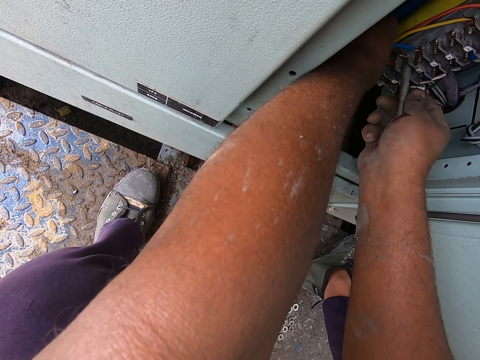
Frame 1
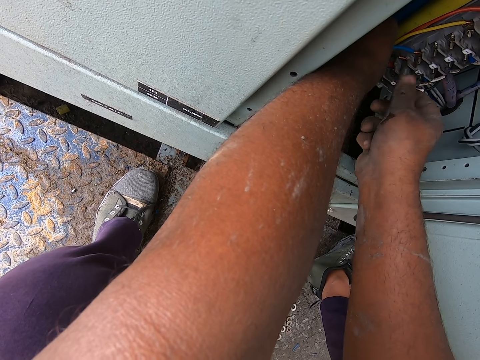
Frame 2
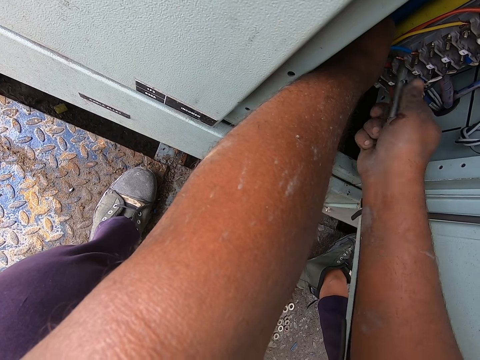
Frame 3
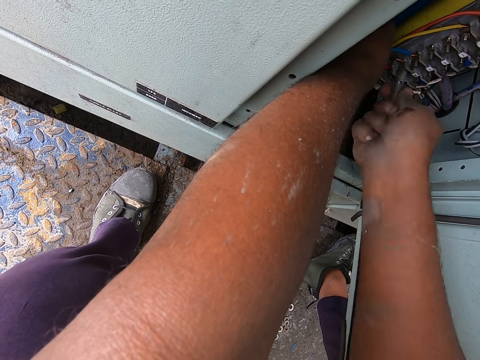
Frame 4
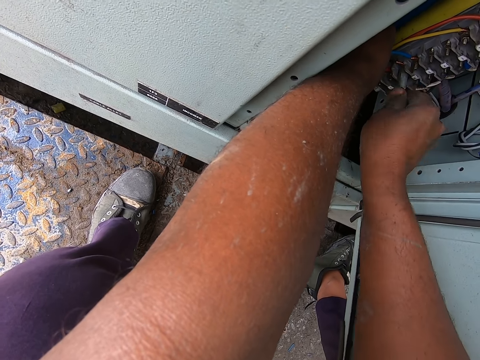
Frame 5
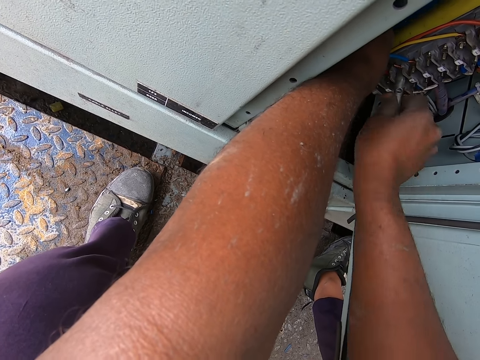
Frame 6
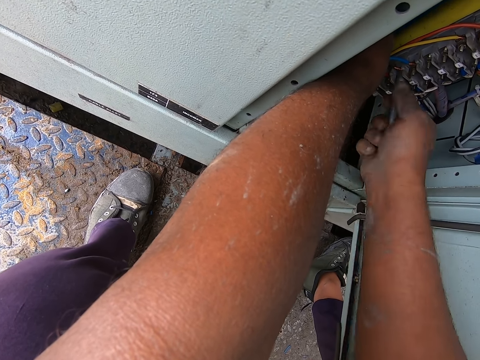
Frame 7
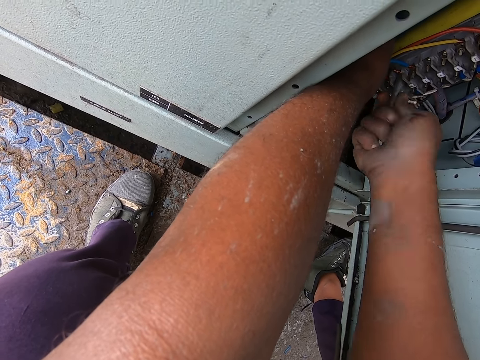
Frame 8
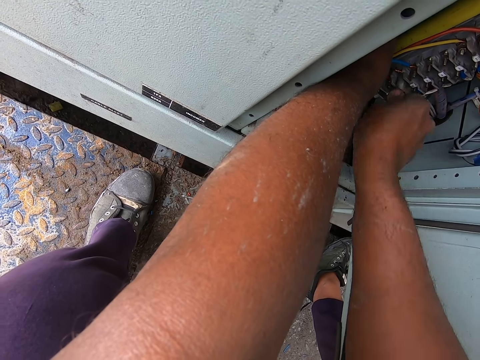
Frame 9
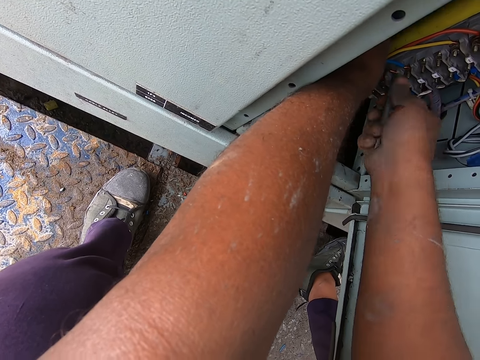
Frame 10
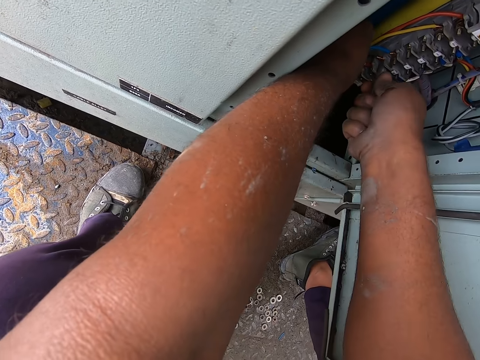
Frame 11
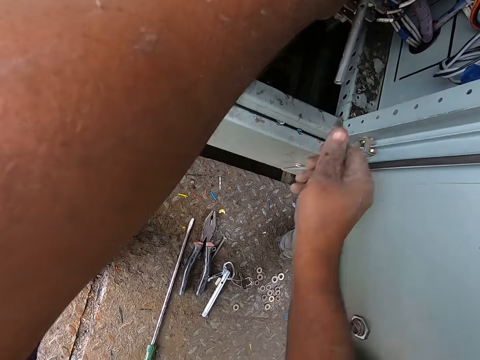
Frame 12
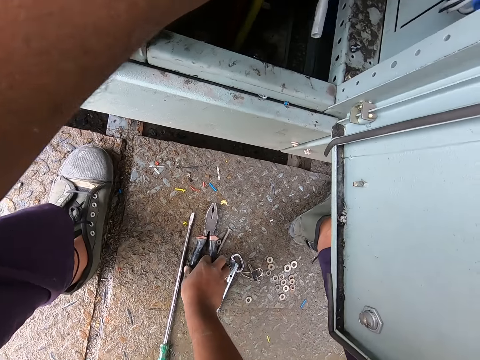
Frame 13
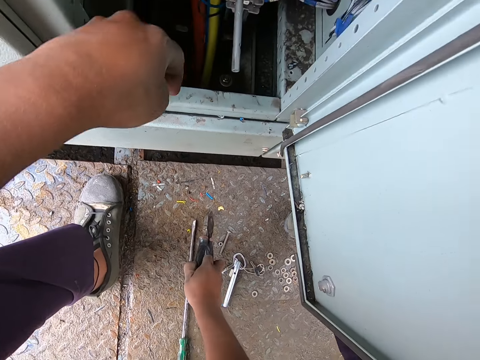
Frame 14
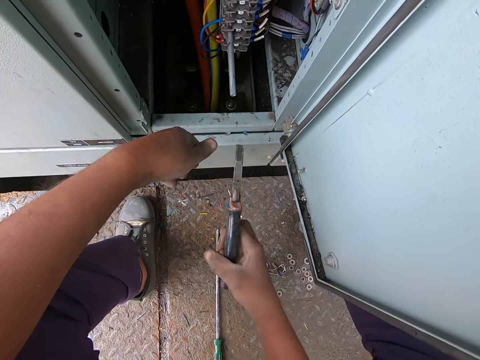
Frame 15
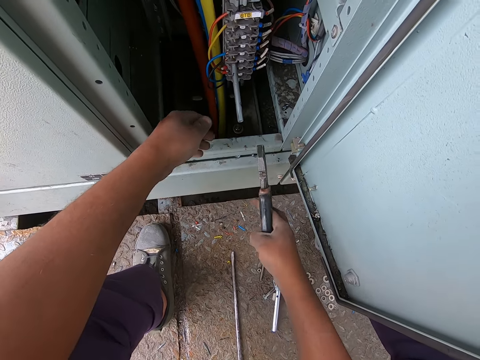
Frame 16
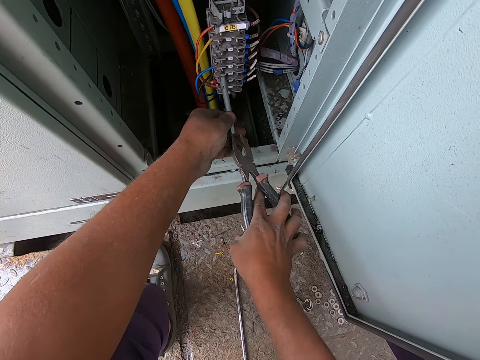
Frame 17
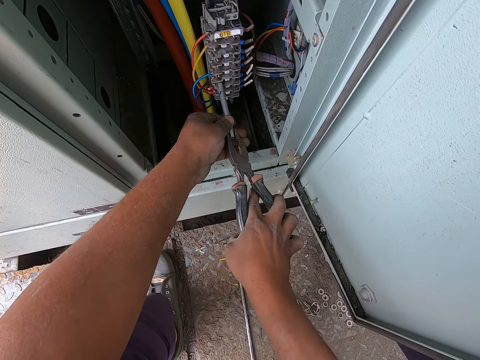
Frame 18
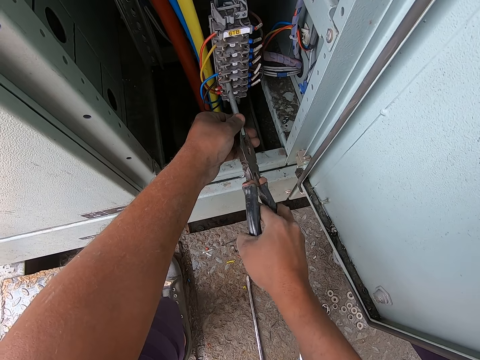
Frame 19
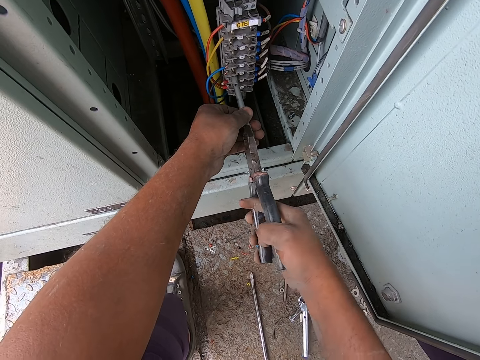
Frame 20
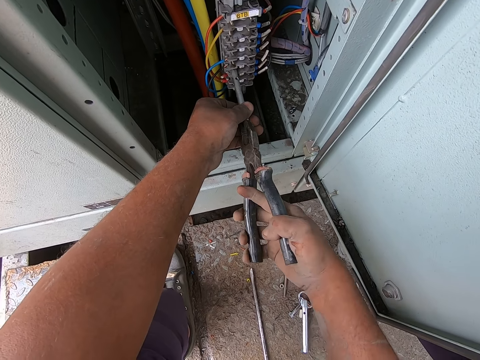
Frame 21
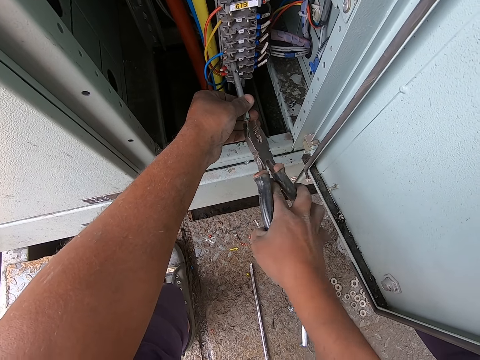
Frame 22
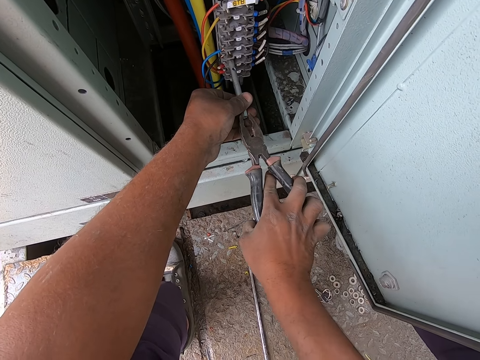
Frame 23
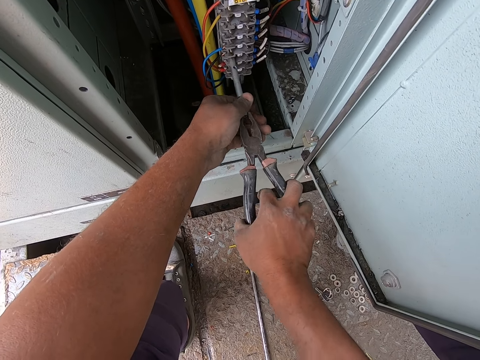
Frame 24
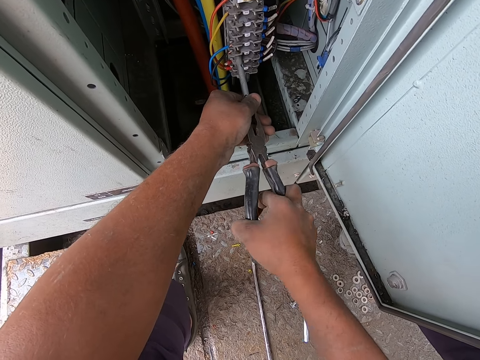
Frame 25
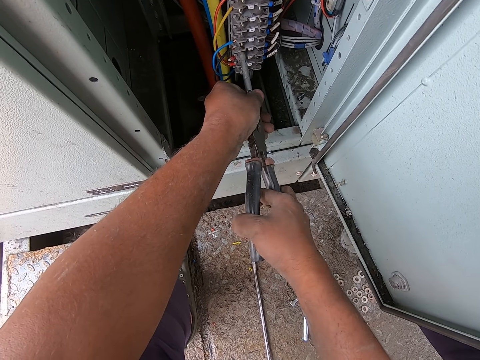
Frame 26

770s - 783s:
The camera wearer picks up the pliers from the ground. They hit the pliers on the meter box, fix the pliers on the metal rod, and rotate the metal piece with the pliers.

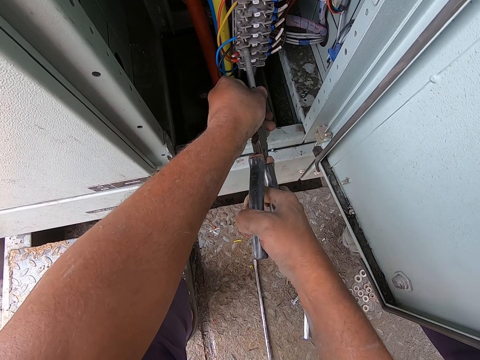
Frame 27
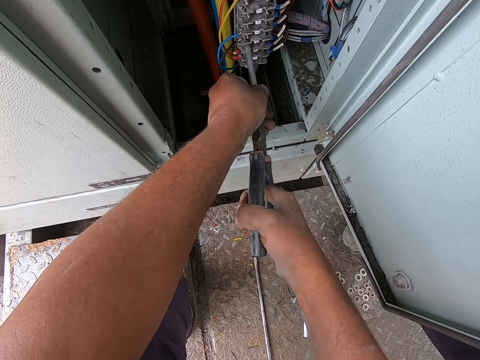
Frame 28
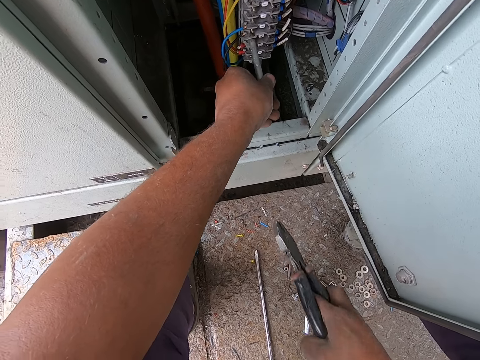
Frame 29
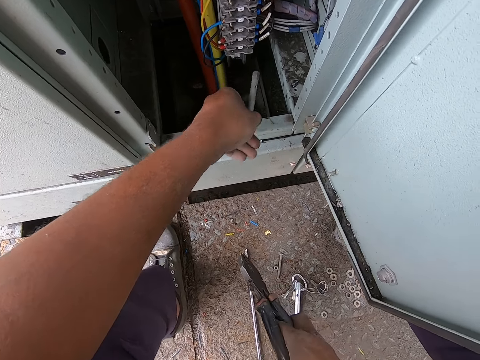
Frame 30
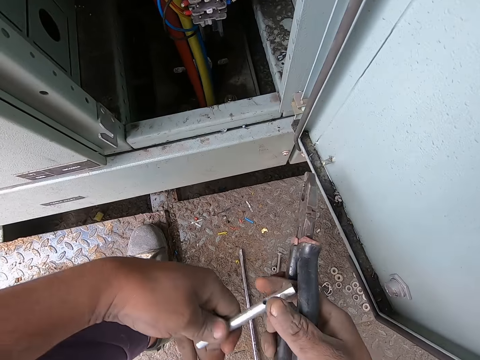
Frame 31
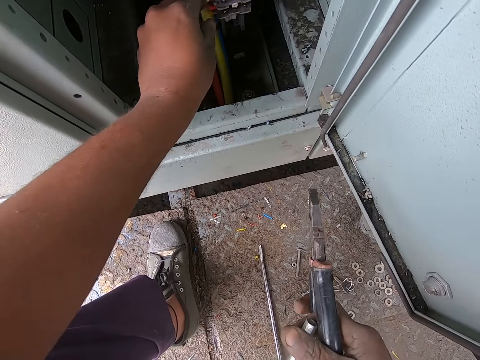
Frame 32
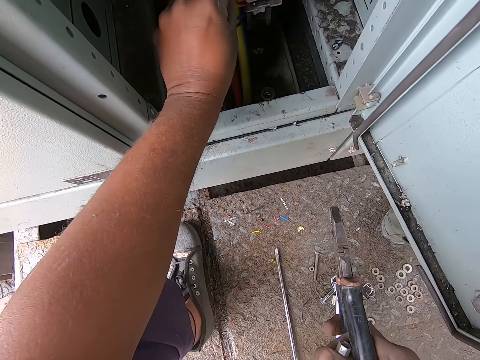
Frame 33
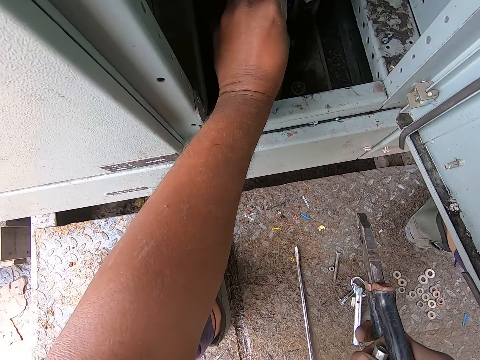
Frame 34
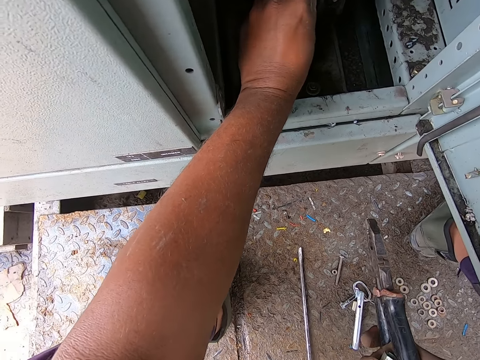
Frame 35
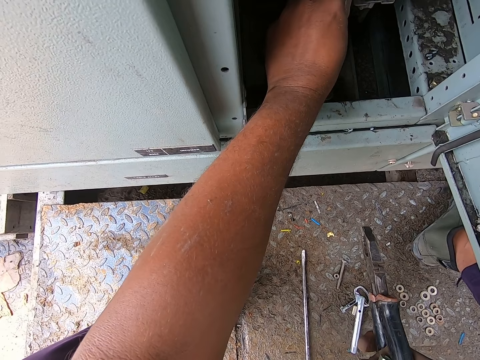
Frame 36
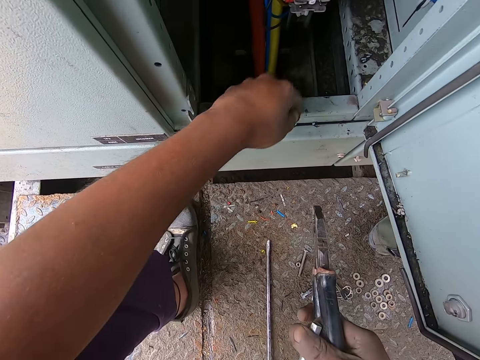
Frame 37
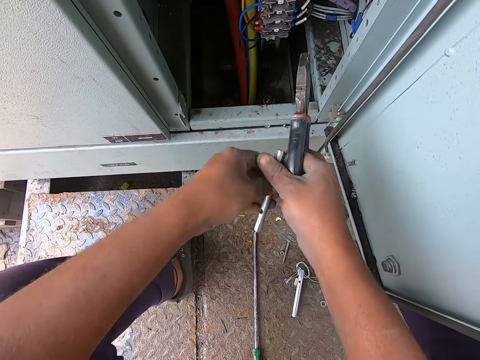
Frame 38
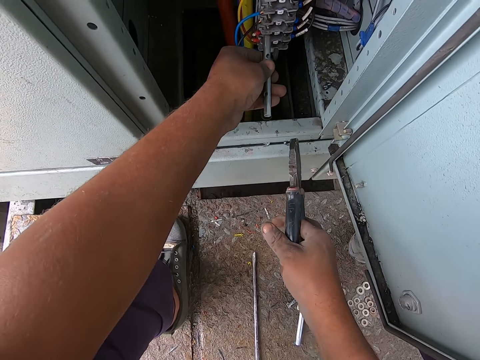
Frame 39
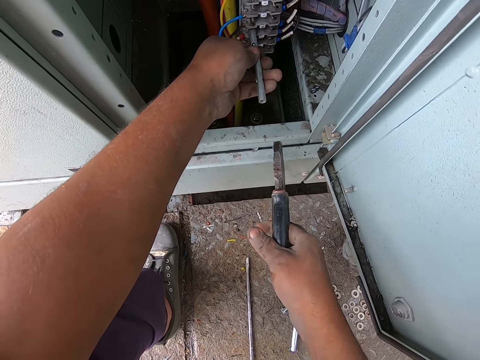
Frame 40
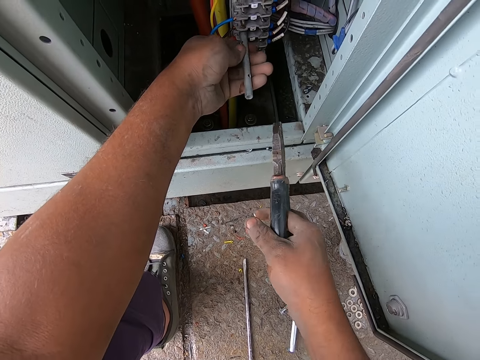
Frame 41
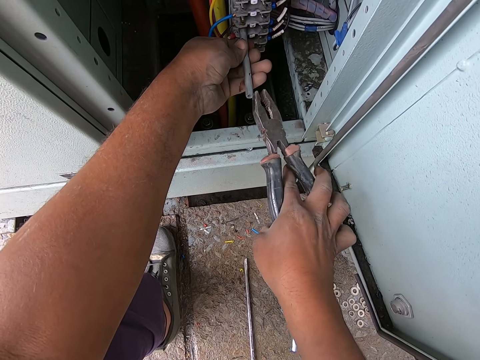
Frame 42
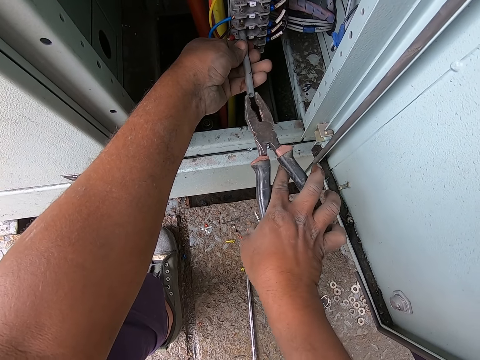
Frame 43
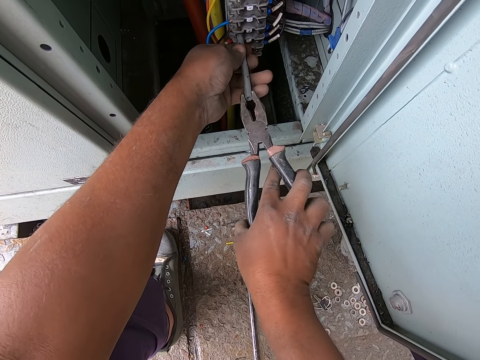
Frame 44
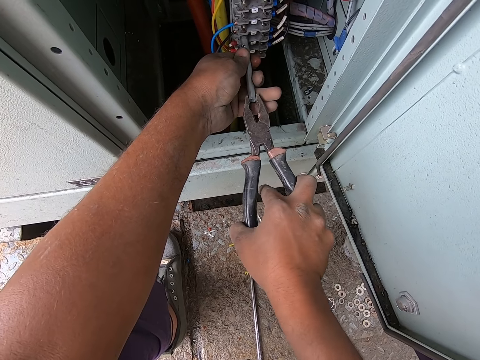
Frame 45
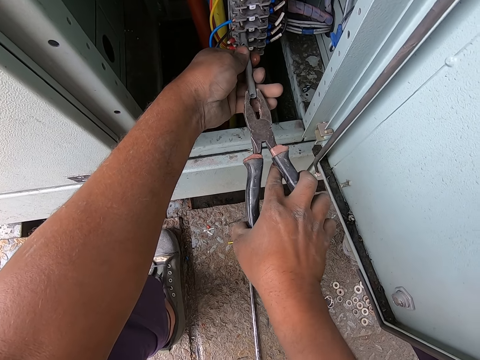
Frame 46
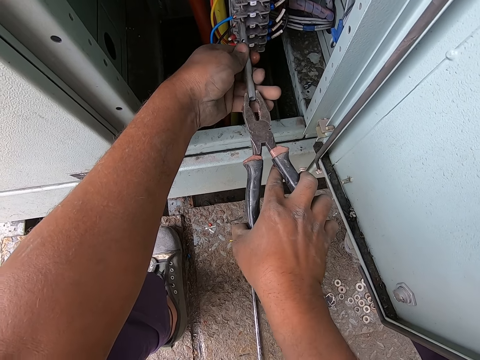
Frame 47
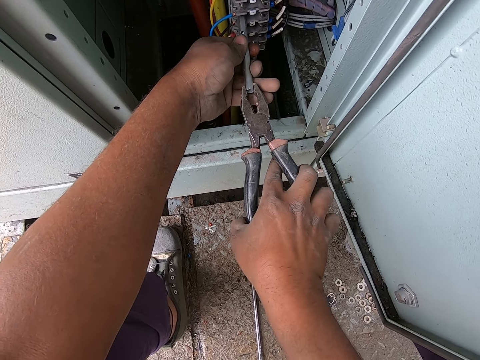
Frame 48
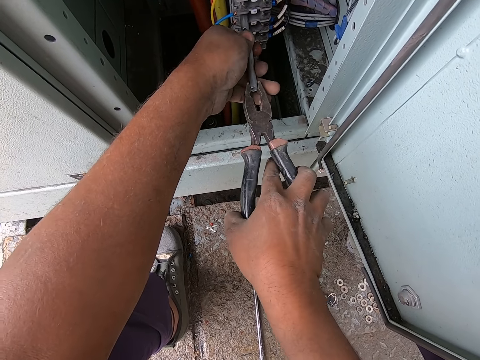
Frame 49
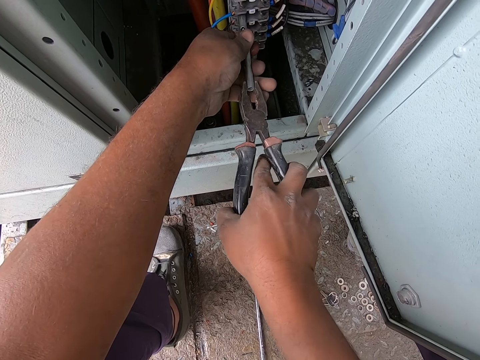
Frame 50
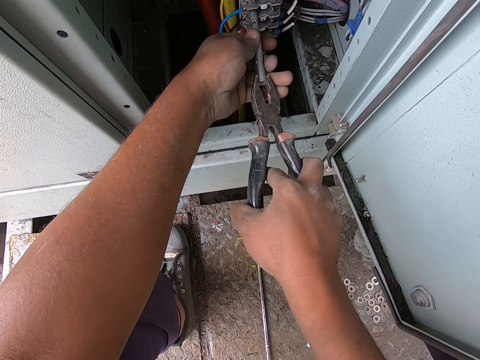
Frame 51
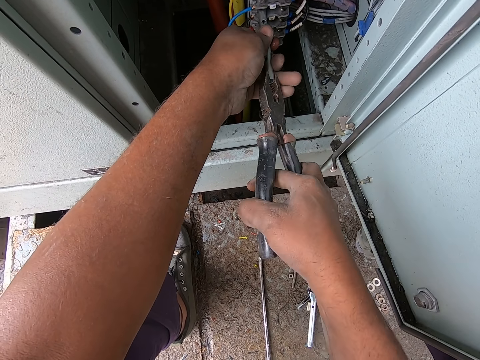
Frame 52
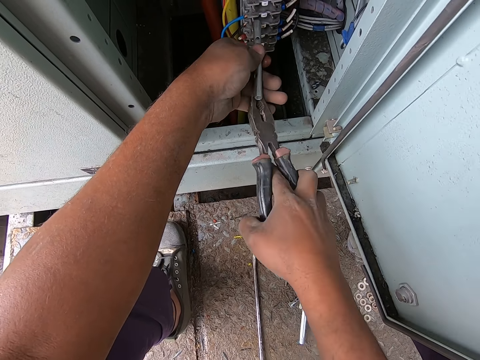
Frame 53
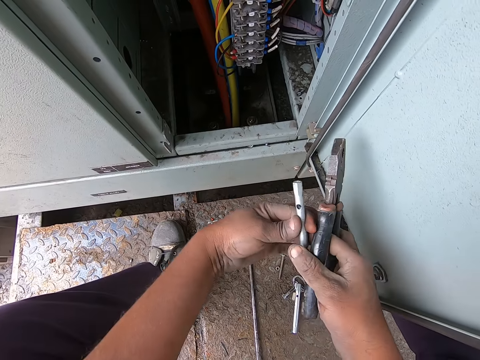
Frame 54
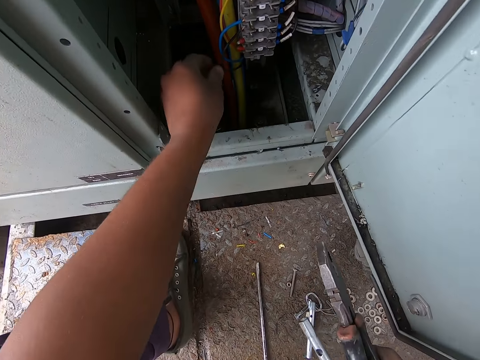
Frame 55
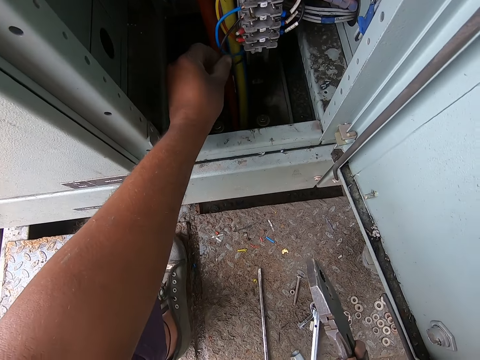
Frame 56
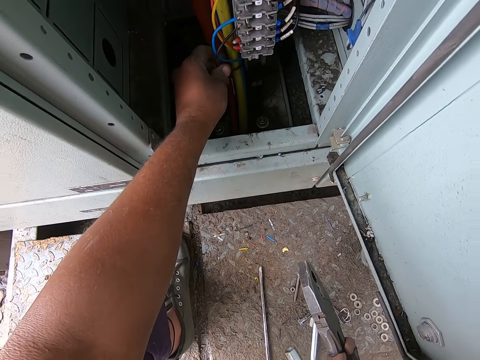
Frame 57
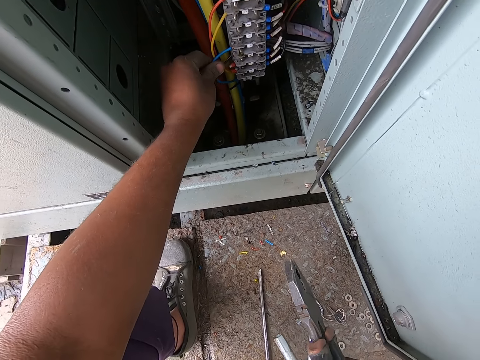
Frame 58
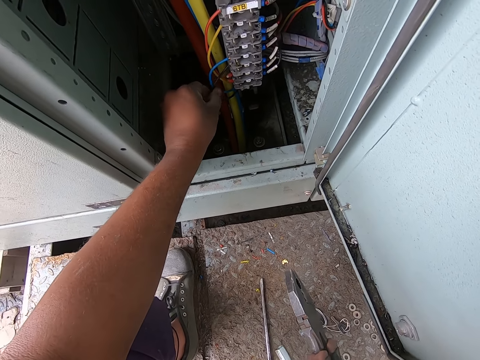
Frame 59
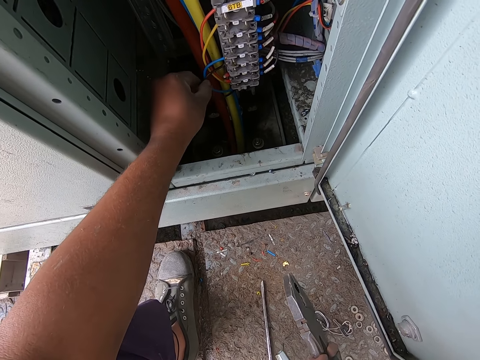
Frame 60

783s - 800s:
The camera wearer removes the metal piece from the electric terminal block. They touch the cables in the meter box. They fix the metal rod in the nut. They place the metal piece in the electric terminal block. They fix the pliers on the metal rod. They remove the metal rod. They touch the cables in the electric terminal block.
